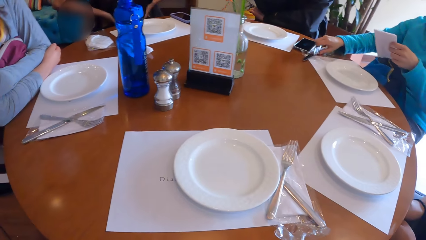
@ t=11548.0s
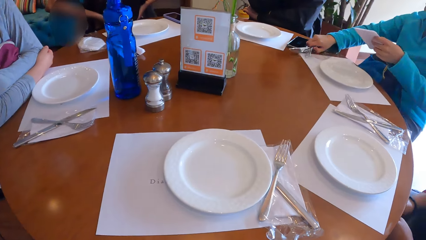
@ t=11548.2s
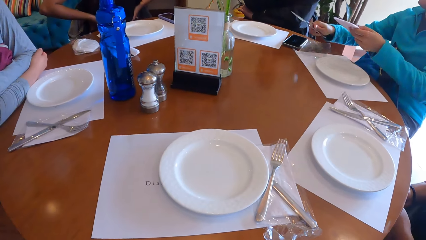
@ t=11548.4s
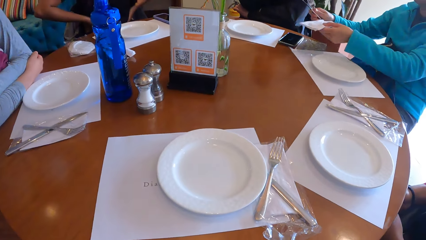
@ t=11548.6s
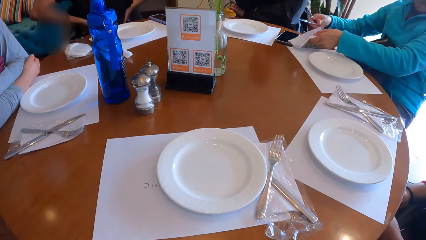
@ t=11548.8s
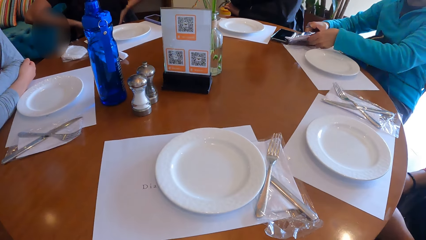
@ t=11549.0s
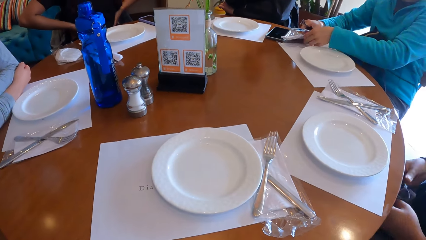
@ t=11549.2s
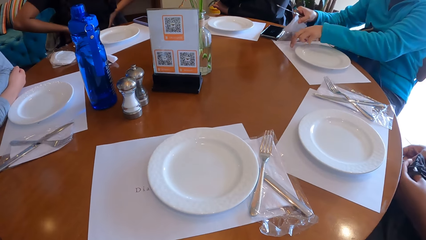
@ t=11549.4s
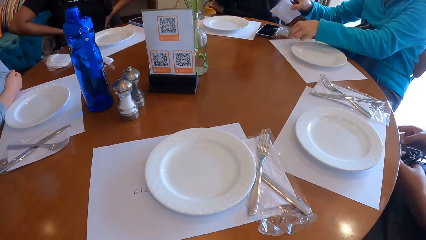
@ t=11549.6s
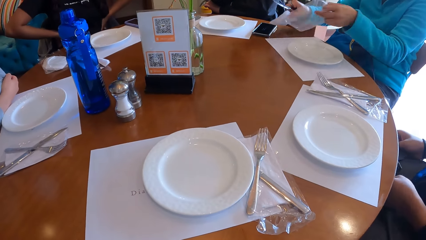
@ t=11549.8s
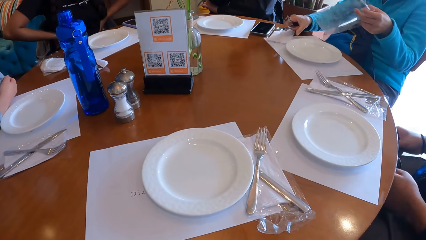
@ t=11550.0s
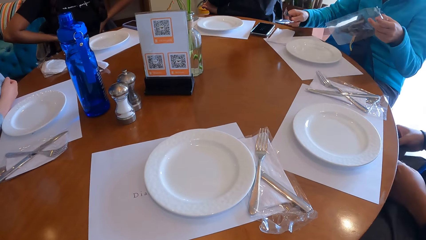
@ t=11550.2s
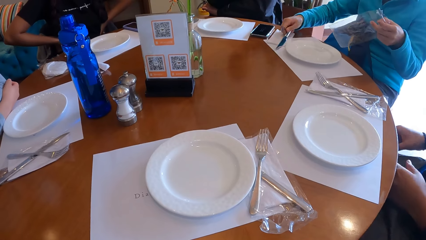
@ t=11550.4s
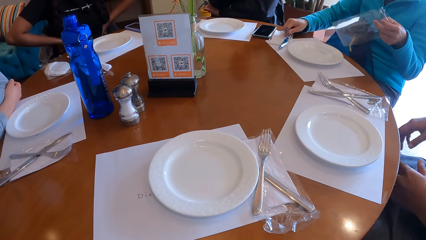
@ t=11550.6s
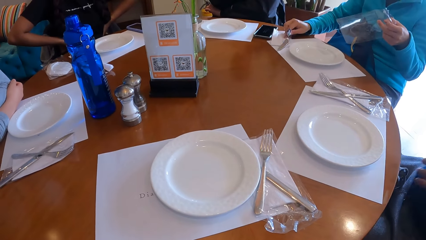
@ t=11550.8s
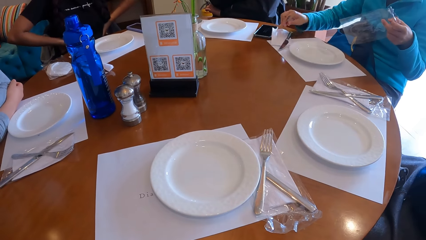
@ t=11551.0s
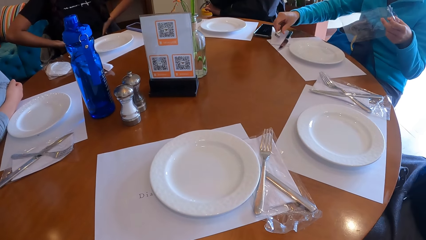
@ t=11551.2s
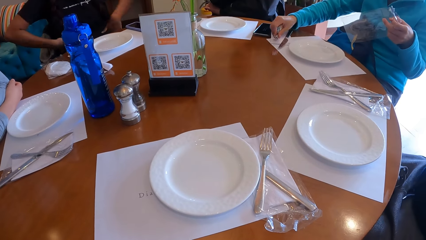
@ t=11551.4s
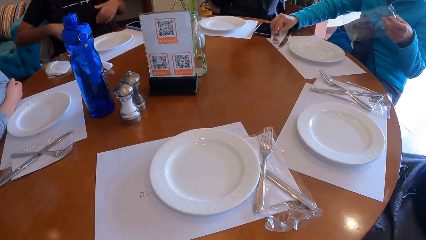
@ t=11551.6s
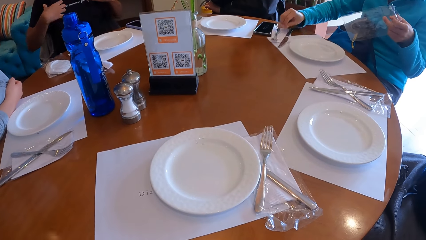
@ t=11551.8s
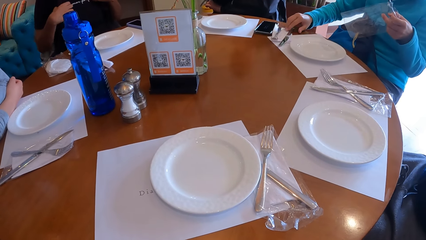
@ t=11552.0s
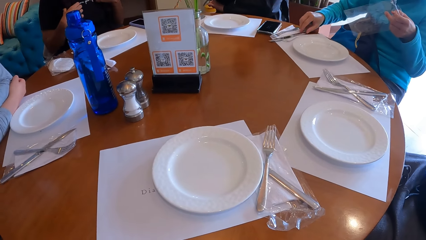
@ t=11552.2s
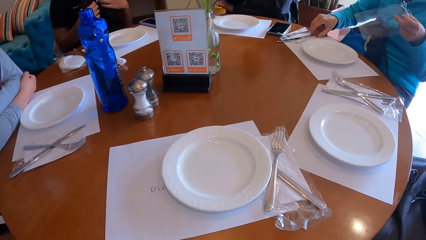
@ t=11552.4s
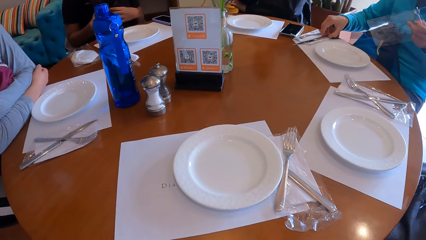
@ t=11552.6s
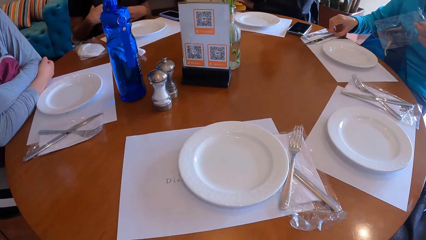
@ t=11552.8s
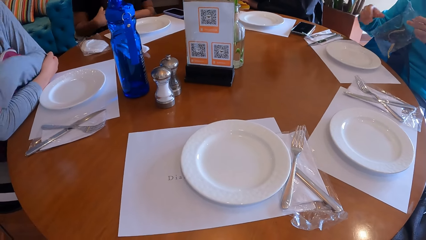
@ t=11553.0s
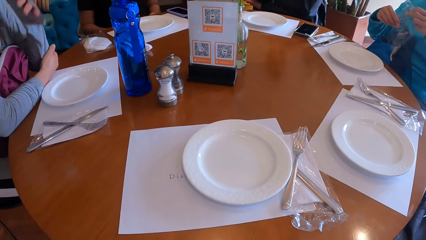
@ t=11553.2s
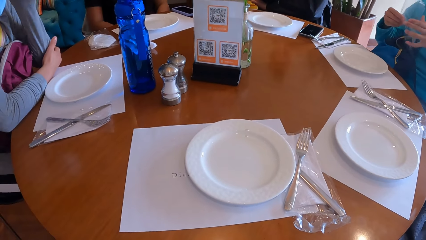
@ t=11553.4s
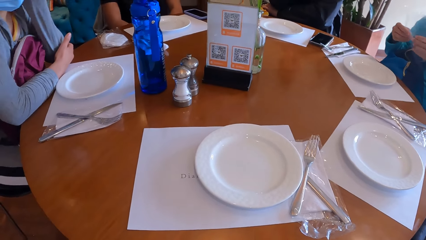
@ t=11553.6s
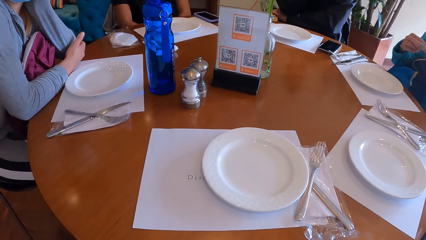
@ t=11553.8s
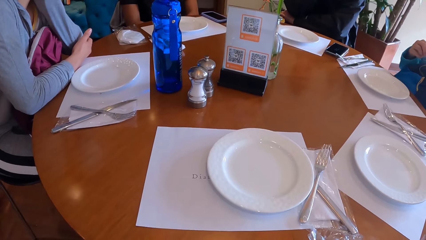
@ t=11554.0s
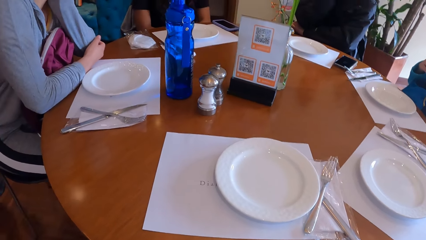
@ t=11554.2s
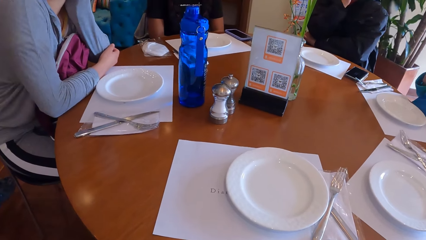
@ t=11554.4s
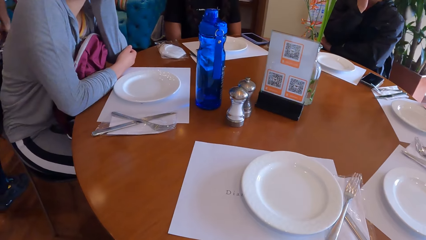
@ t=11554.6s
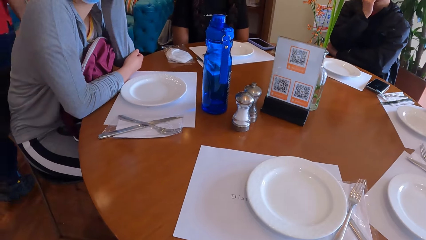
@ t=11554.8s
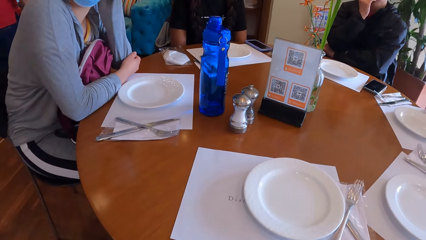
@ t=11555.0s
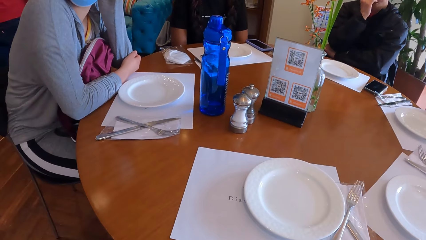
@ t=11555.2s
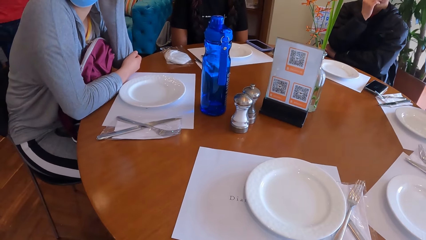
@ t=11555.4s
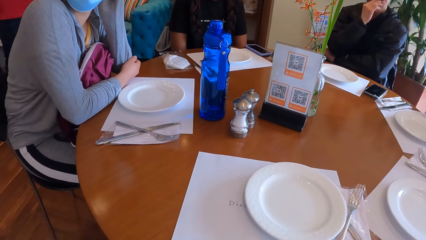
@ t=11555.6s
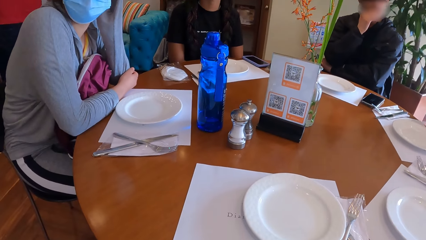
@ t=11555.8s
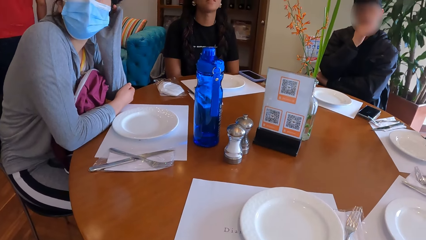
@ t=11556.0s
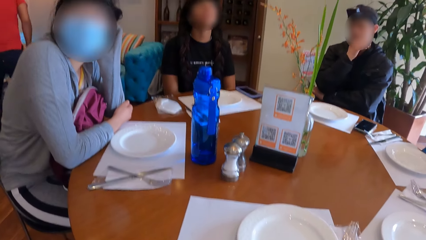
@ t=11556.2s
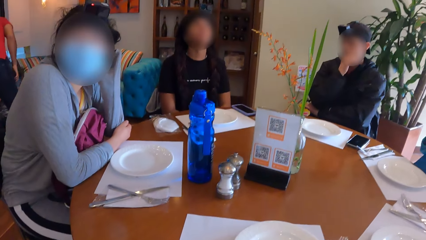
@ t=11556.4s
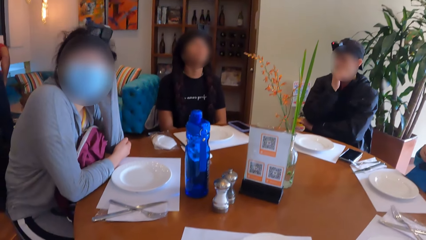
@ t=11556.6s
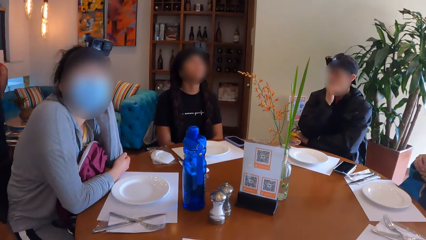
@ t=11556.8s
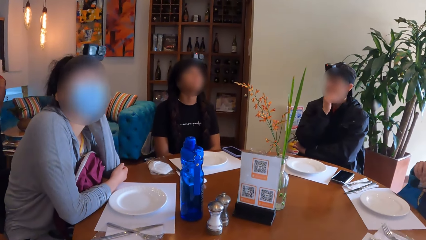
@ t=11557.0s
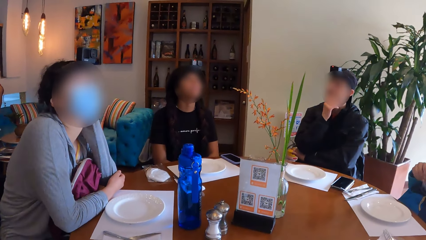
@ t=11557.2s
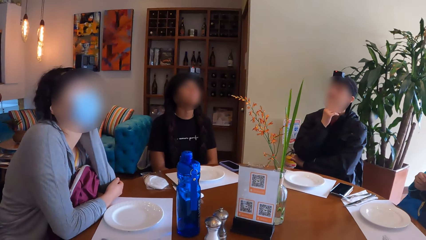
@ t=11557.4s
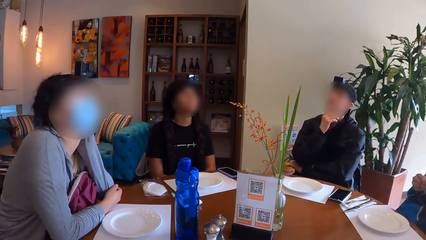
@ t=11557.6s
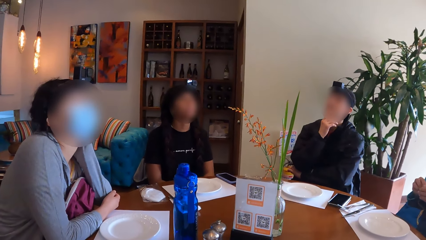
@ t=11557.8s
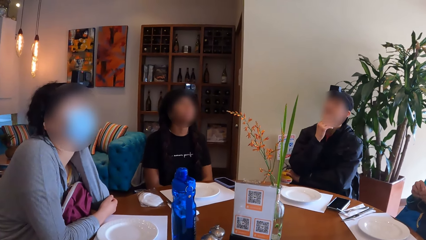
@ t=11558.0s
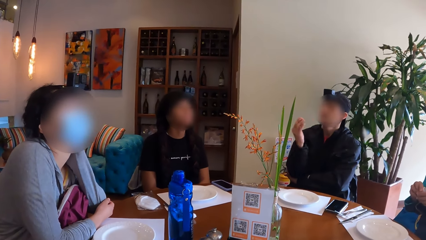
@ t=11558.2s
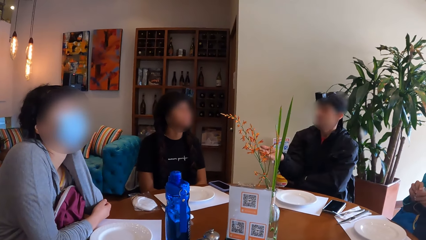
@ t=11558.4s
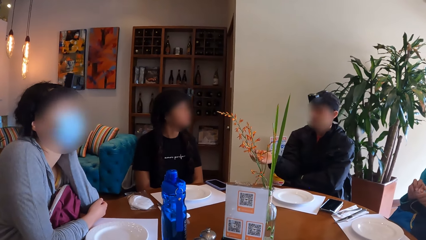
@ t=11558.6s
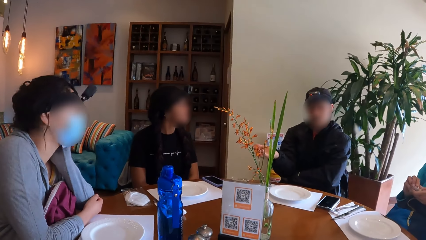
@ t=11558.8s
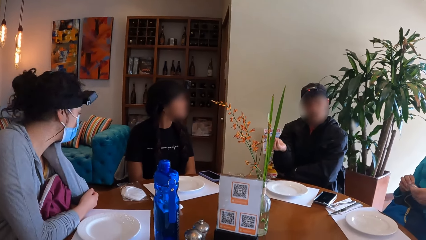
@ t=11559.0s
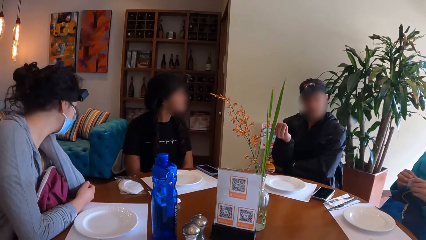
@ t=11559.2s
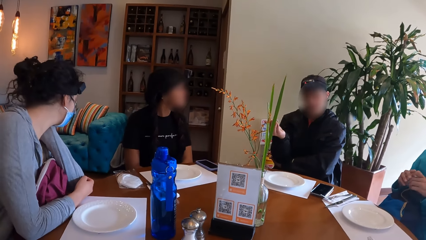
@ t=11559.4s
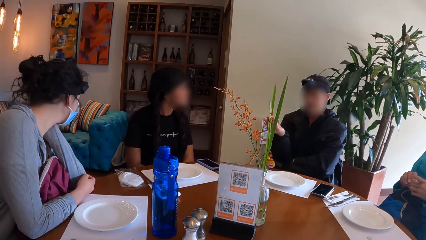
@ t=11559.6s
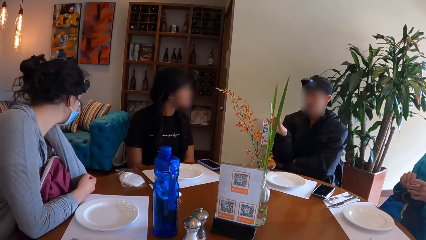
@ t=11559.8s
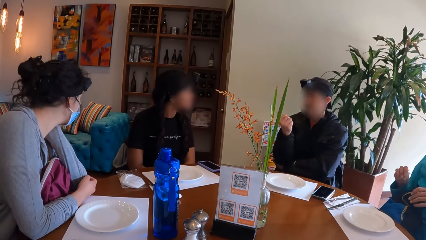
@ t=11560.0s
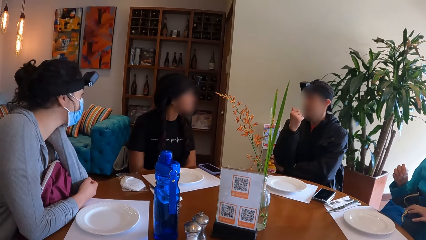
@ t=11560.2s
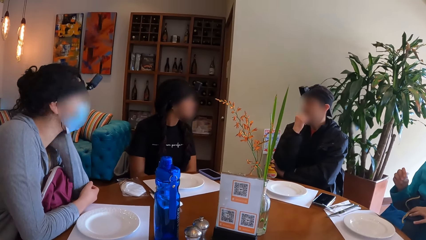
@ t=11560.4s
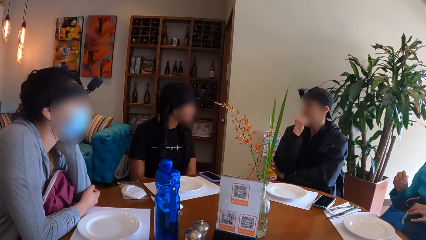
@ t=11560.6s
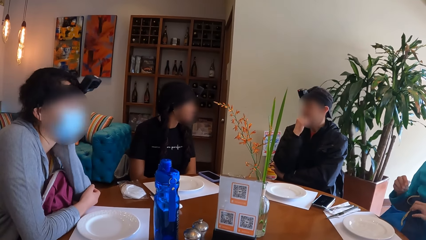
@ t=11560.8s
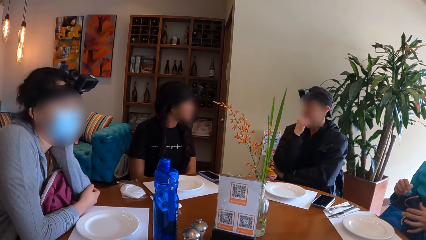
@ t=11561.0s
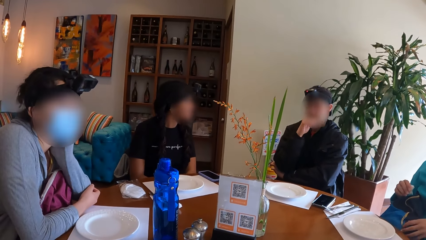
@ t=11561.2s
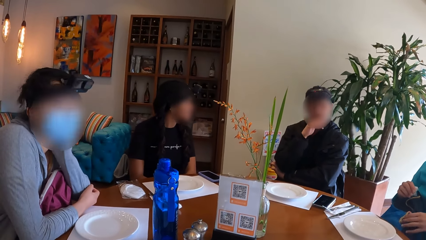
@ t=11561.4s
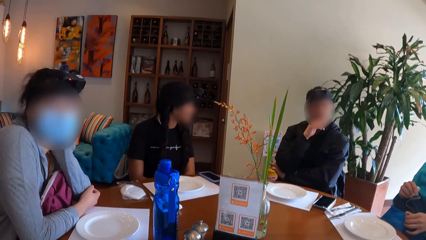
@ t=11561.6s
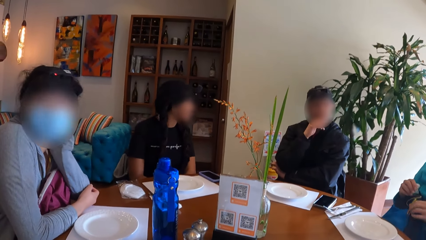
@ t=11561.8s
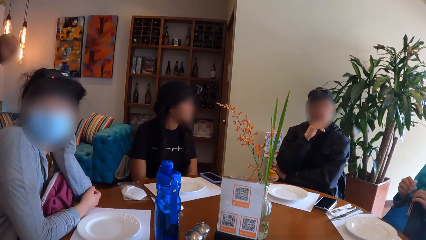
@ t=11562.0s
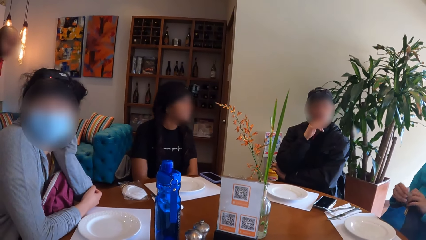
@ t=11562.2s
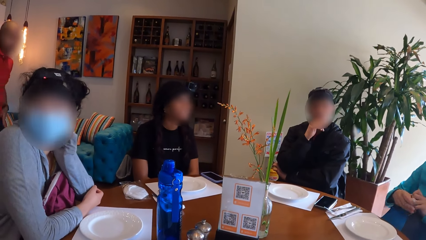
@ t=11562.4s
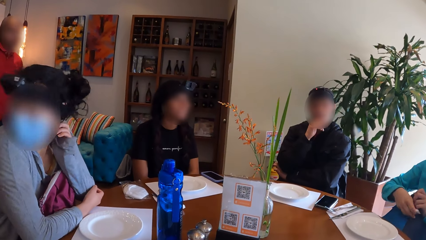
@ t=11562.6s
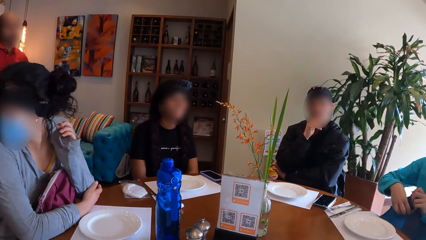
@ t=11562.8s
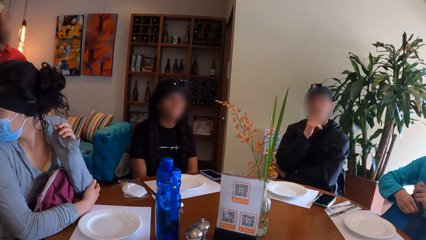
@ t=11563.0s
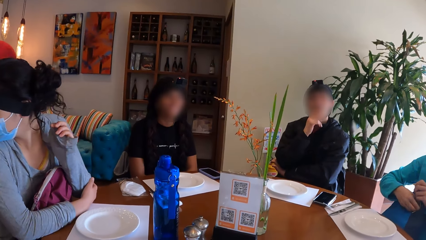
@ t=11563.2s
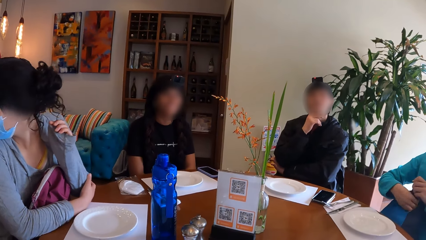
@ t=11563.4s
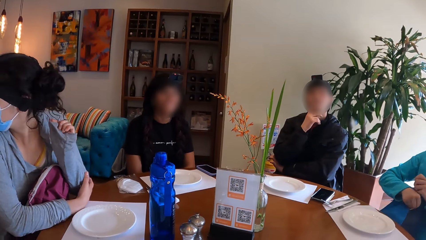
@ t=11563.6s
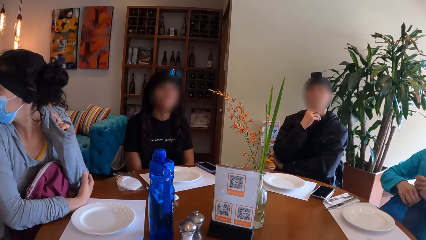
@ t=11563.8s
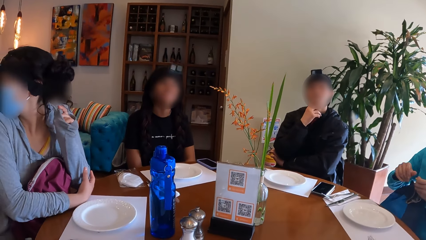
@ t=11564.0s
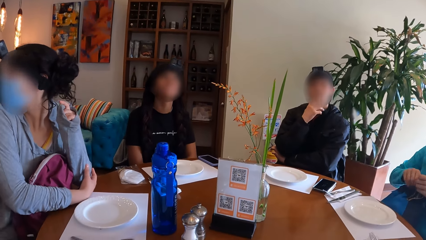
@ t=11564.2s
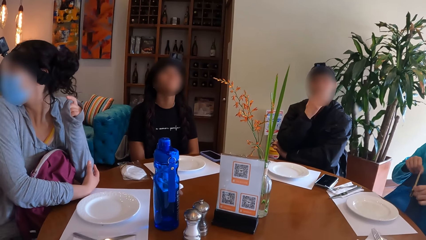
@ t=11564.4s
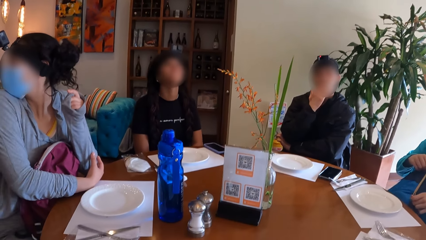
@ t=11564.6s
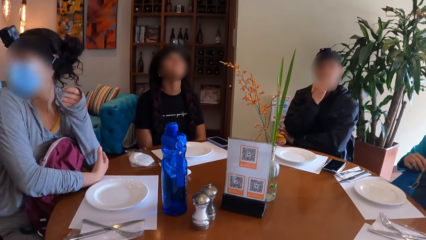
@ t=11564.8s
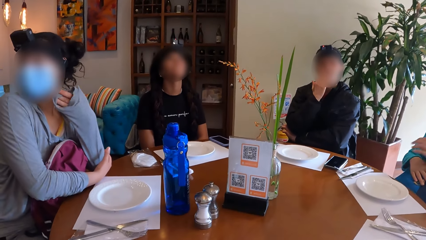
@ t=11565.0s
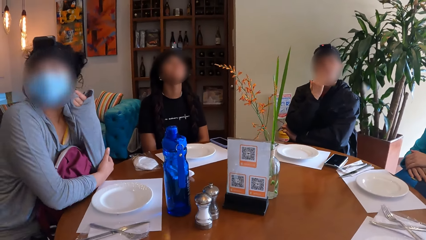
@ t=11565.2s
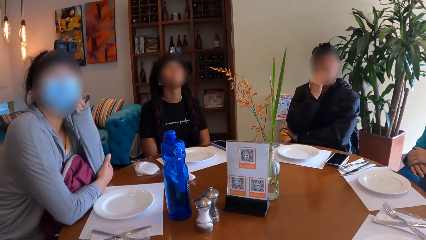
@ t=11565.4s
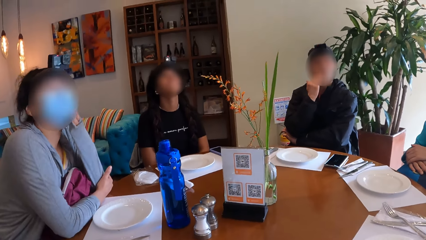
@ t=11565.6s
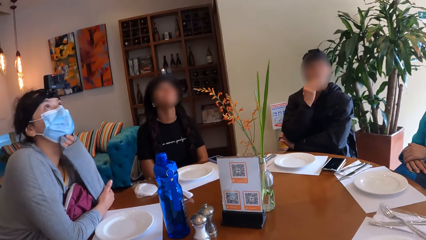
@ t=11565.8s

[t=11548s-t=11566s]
The woman carries the cutlery from the table with her left hand. She puts a tissue paper on the table with her left hand, and carries the cutlery nylon or polythene bag from the table with her left hand. A person folds a facemask. The woman puts the cutlery on the tissue paper with her right hand. The person raises a hand. Another person raises a hand. The woman adjusts the tissue paper on the table mat with her right hand. The second person puts their hands on the lap. A third person touches their face. A fourth person walks around. The fourth person bends. The third person looks around. A fifth person gestures. The woman folds the cutlery nylon. The fifth person holds their chin. The second person looks at the fifth person. The woman zips a backpack with her right hand. She keeps the cutlery nylon in the backpack with her right hand. She opens the backpack. The fourth person walks around. The third person turns. The woman zips the backpack with her right hand.
